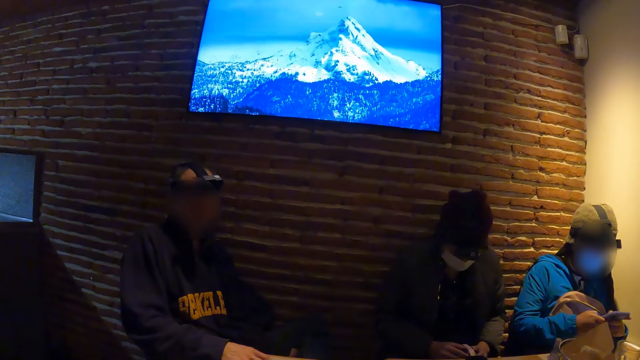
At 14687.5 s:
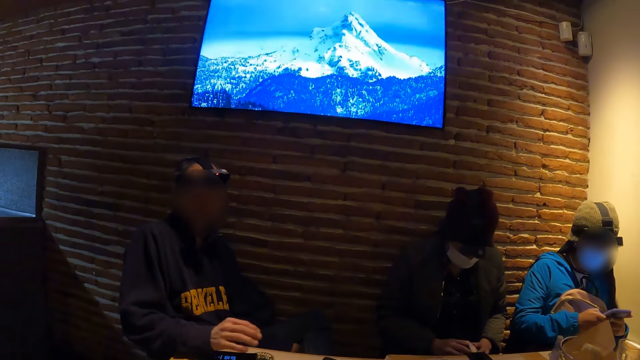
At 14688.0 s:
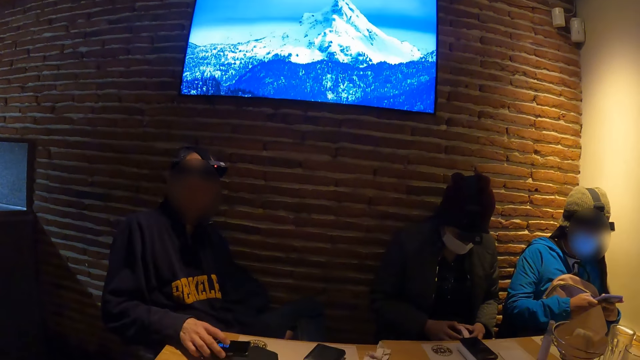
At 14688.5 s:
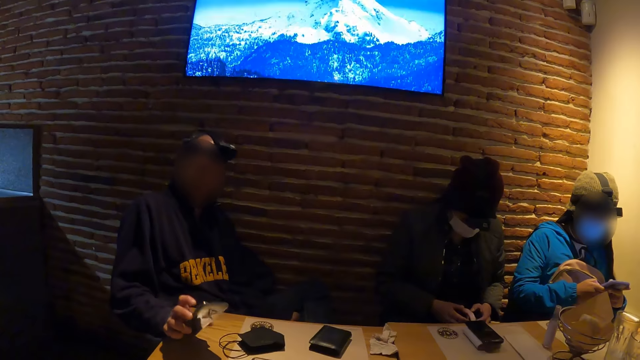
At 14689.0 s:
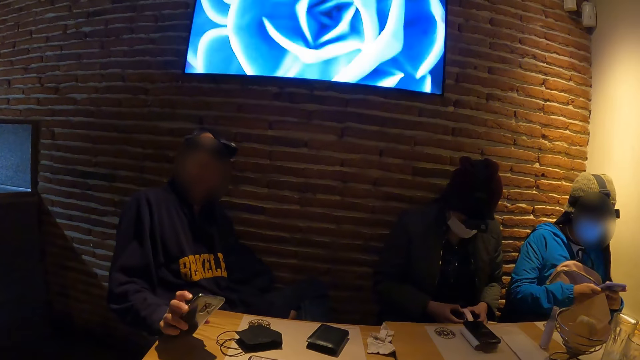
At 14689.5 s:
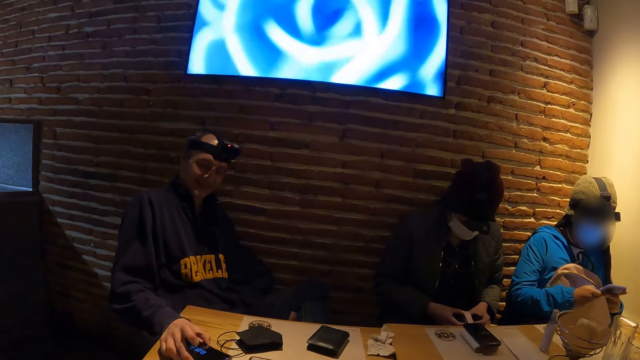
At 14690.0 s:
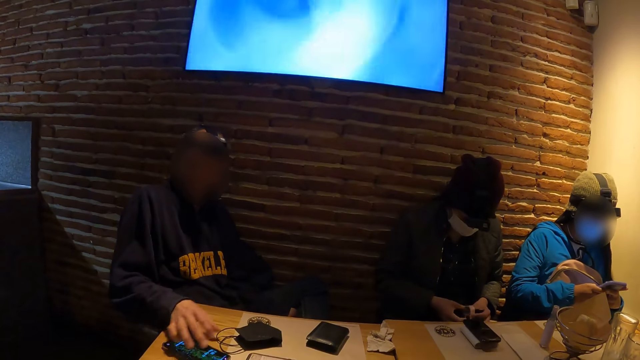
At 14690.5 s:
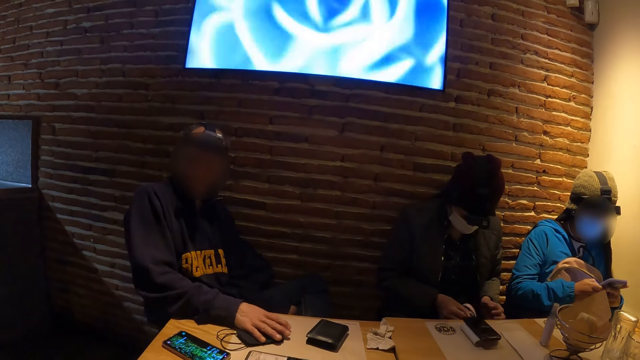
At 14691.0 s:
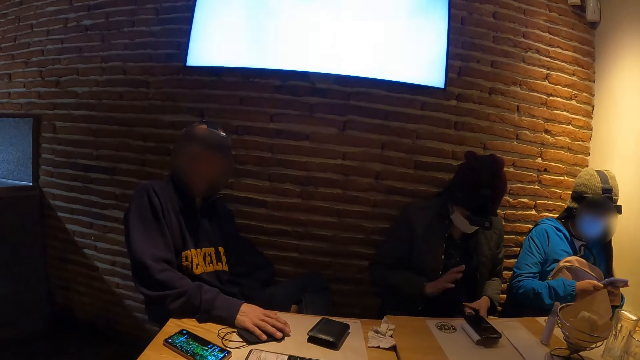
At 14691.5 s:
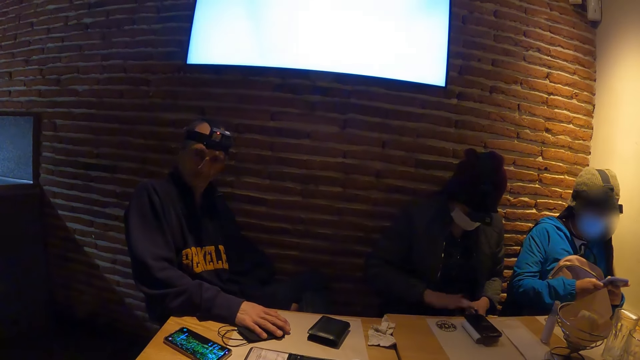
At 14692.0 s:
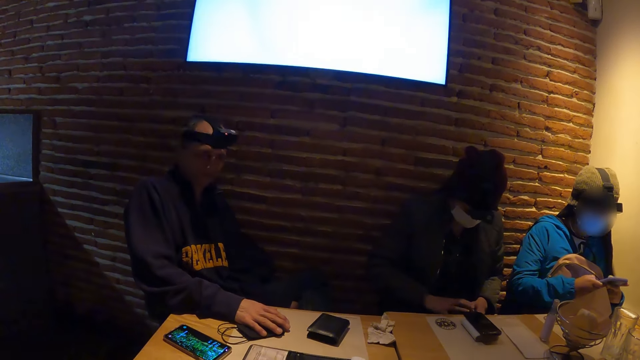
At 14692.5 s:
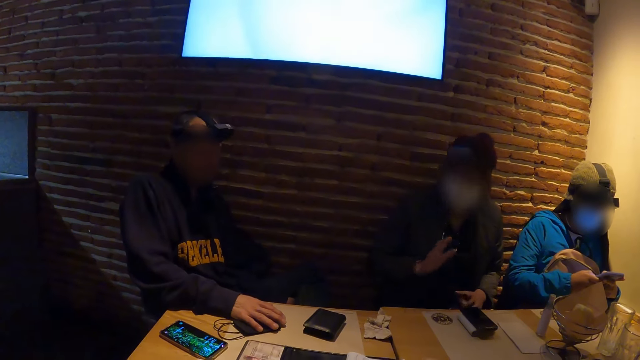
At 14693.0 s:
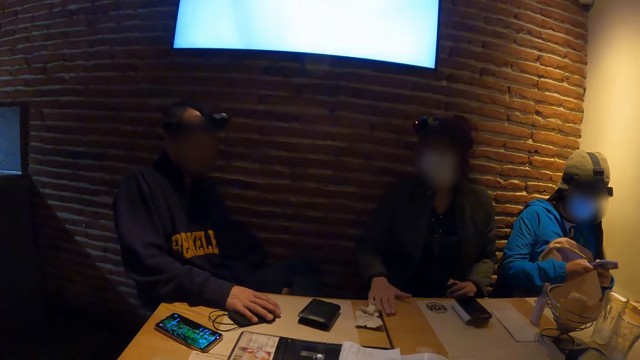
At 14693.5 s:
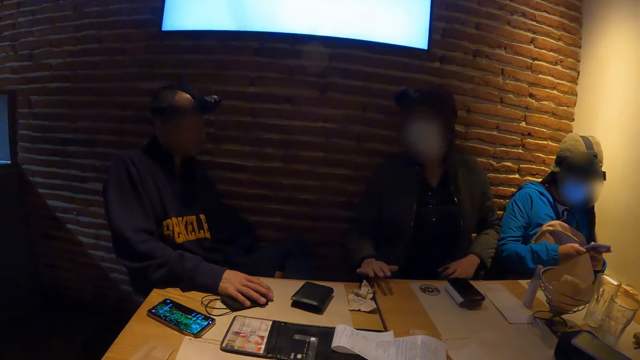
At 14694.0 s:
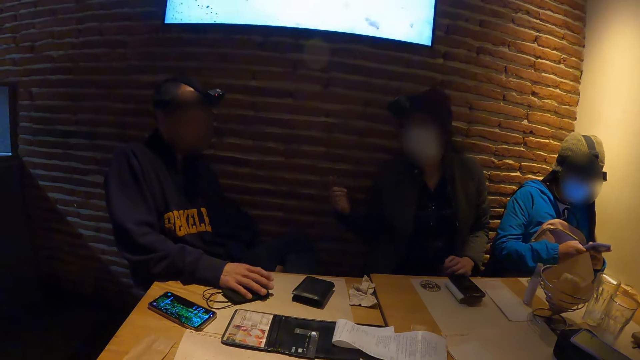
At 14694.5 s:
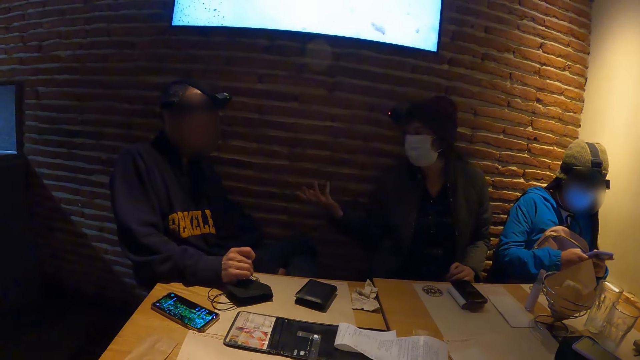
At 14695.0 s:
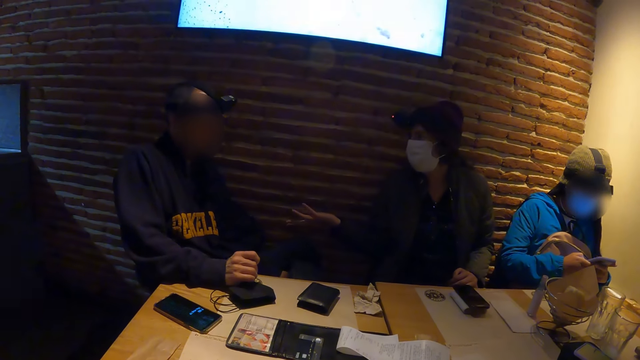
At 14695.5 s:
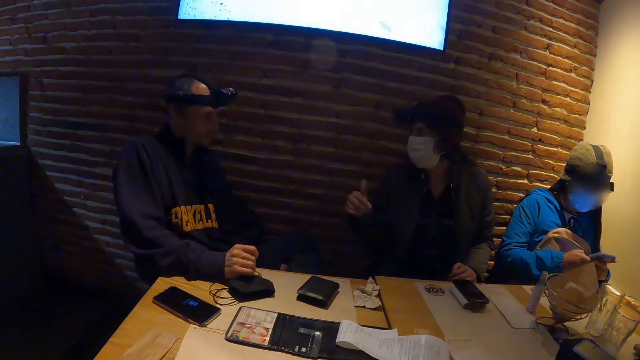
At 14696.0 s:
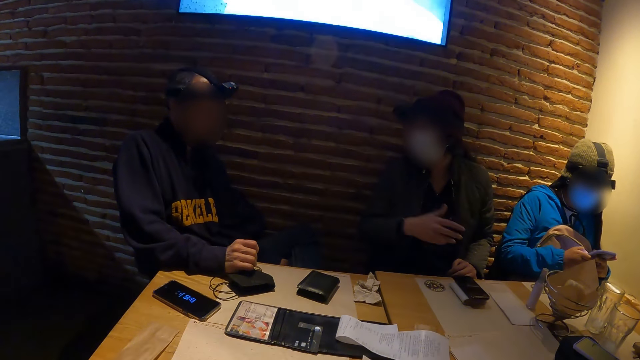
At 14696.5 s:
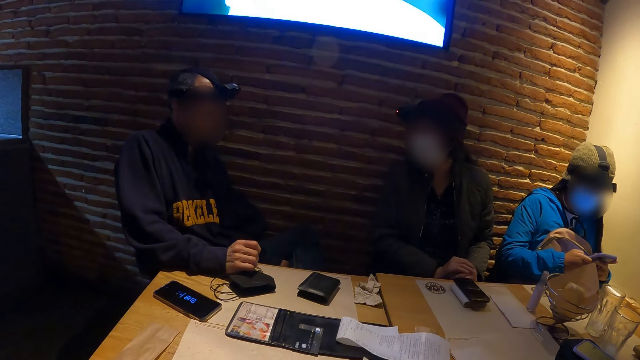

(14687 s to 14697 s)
The man picks up the phone from the table with his right hand. The woman taps a bag on her legs with her right hand. The woman interacts with the man. The woman places her right hand on the table.

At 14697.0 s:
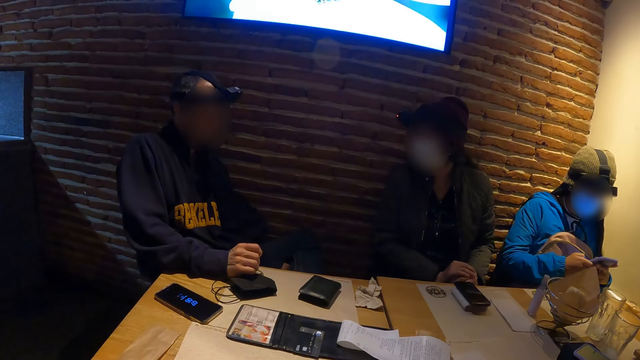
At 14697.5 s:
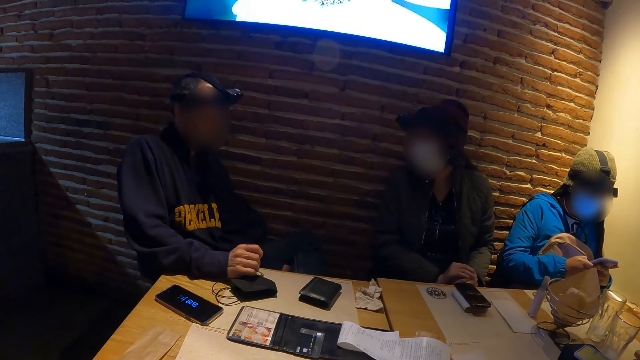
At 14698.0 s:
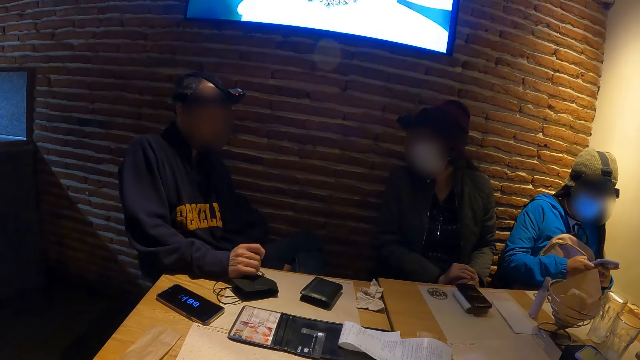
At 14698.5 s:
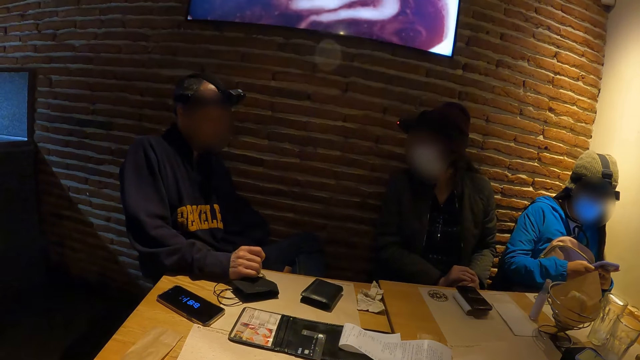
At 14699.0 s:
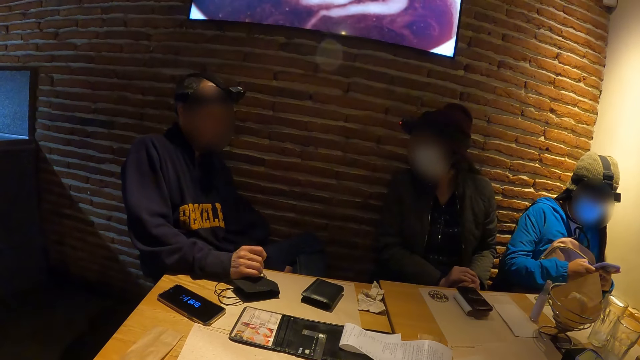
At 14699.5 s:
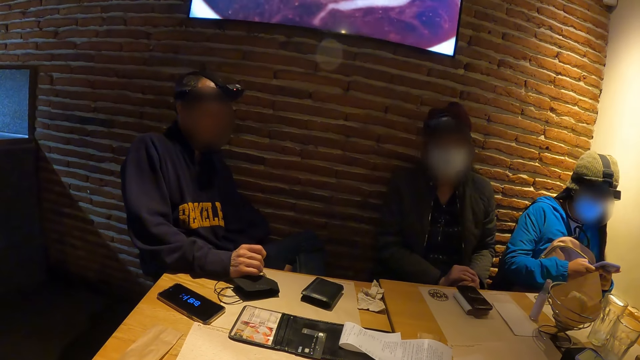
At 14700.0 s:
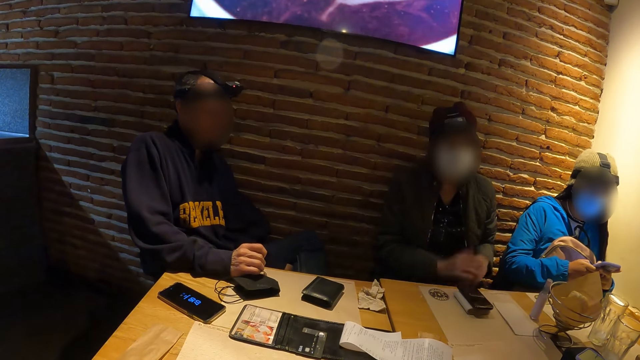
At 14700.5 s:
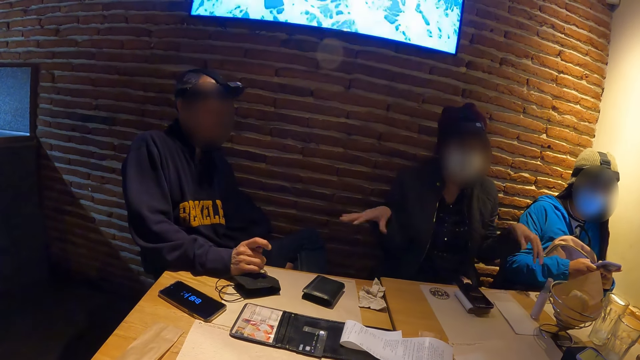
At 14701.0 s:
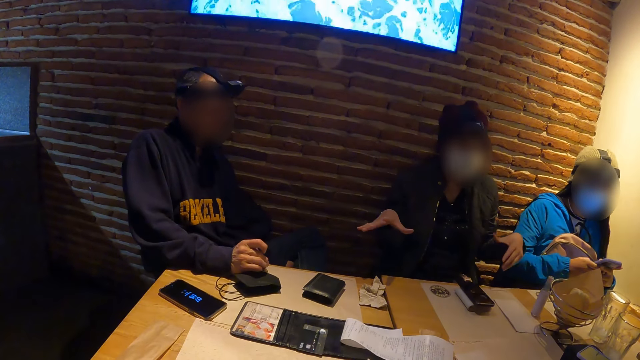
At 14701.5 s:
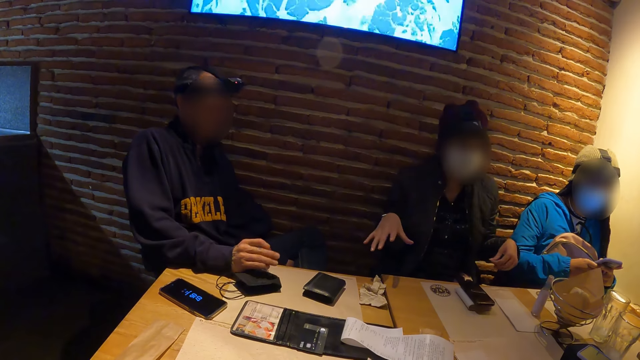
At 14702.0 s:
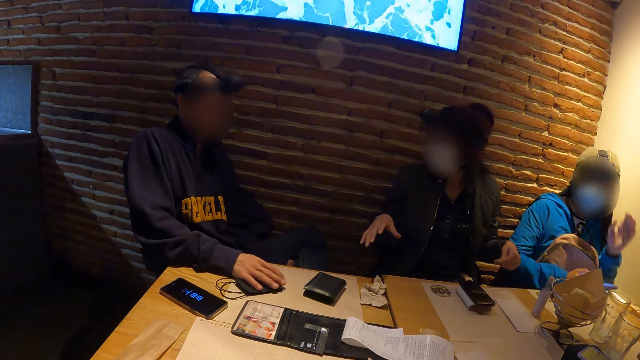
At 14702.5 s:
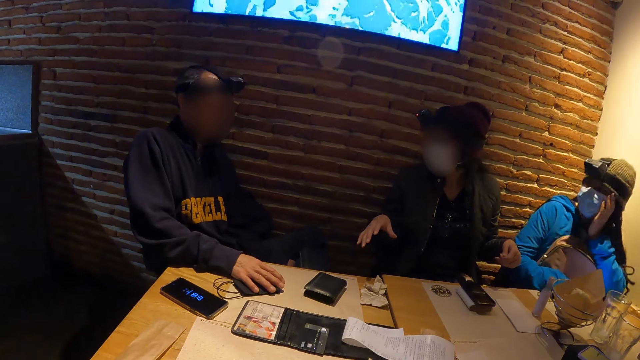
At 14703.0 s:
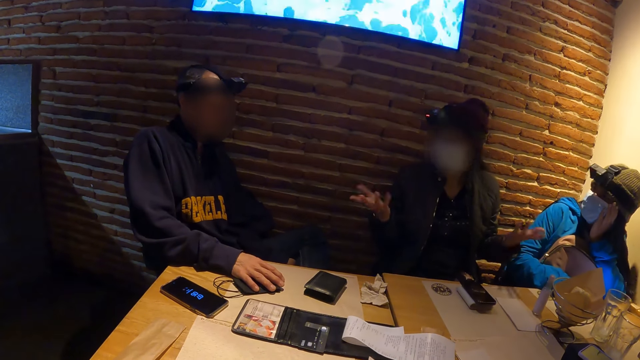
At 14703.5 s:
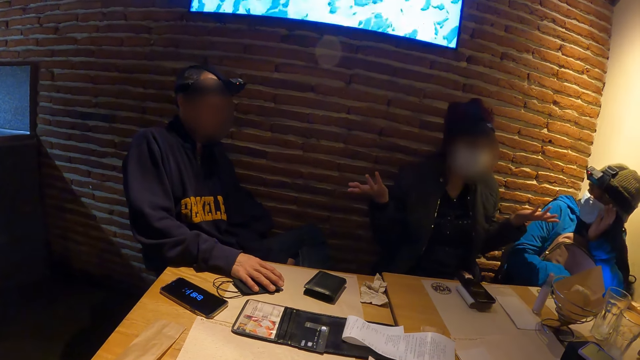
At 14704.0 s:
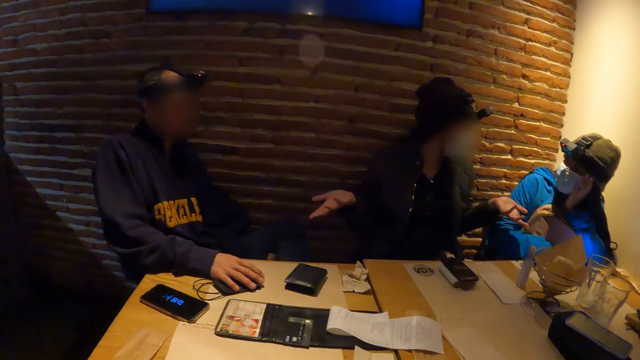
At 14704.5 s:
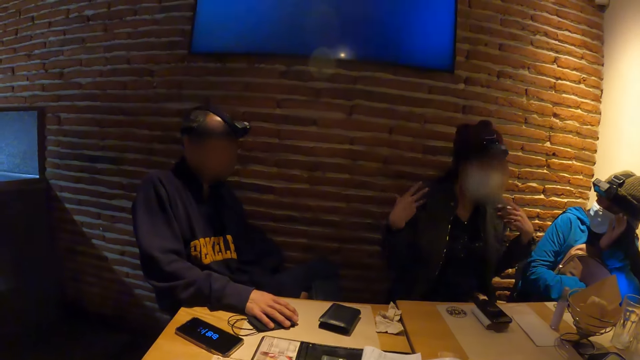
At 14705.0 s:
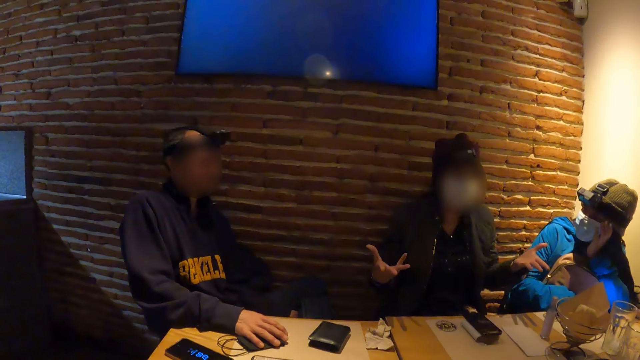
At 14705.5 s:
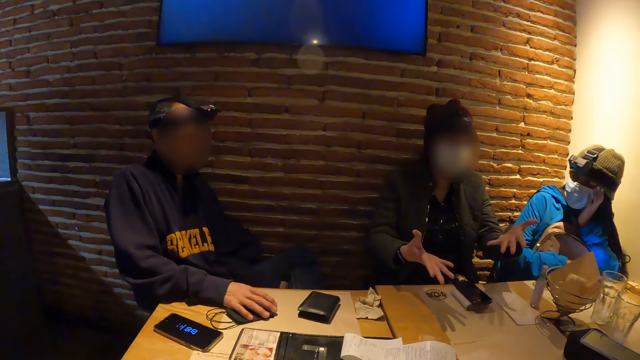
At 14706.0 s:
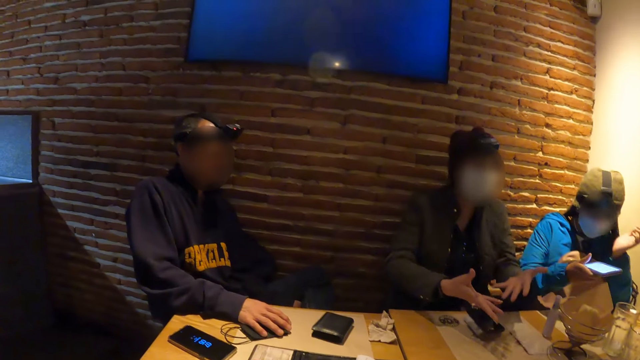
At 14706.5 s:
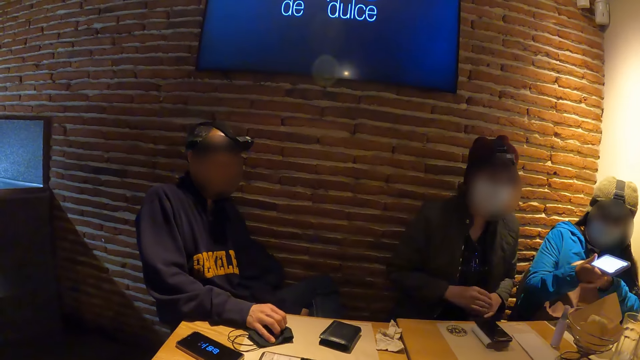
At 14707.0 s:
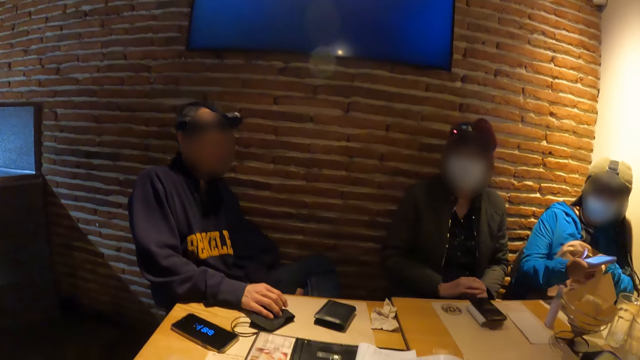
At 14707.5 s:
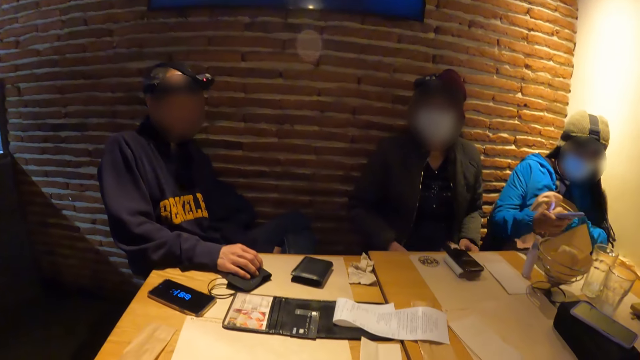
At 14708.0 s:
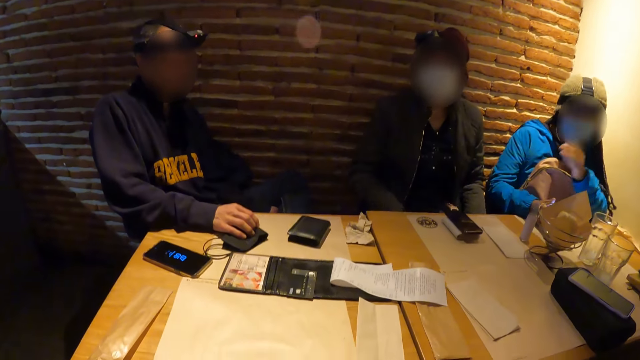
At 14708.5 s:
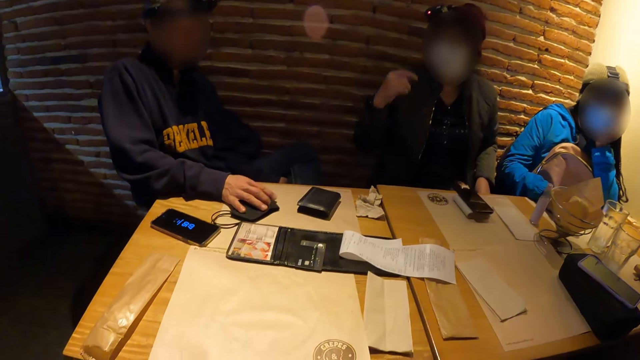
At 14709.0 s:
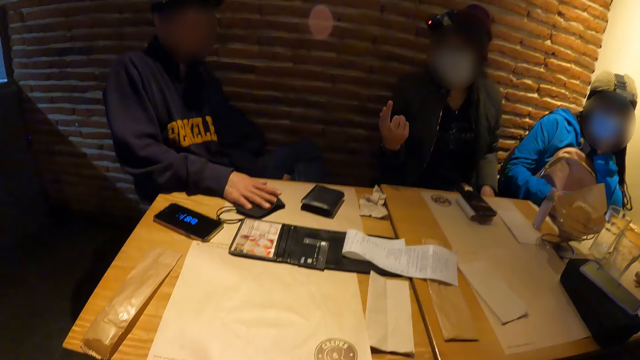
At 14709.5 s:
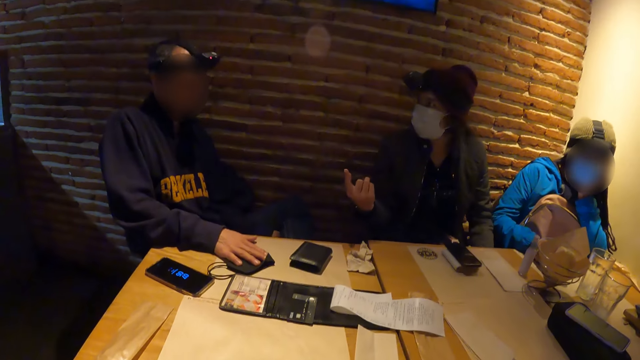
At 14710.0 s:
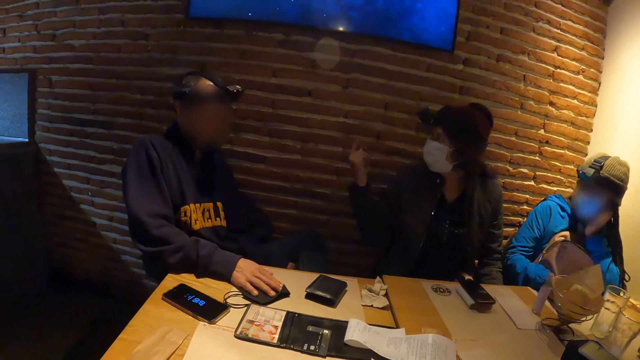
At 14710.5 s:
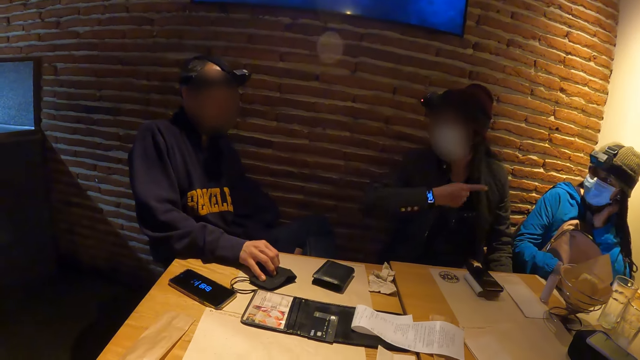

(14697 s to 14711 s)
The woman interacts with the group of people at the table. The man moves the face mask on the table with his right hand.
